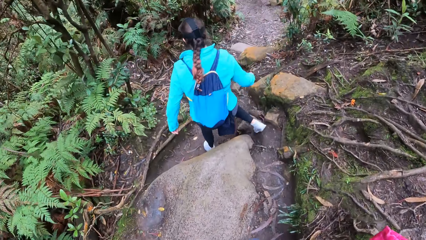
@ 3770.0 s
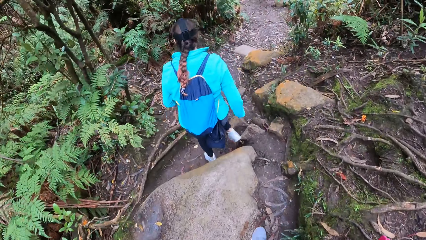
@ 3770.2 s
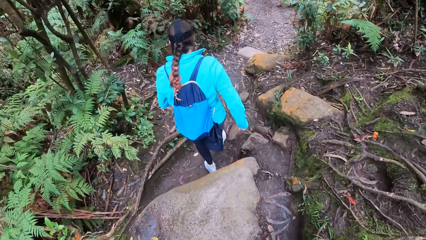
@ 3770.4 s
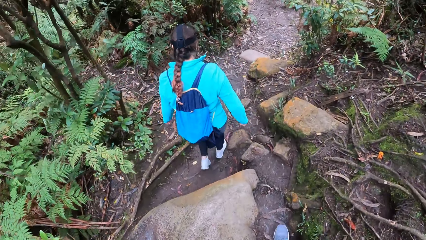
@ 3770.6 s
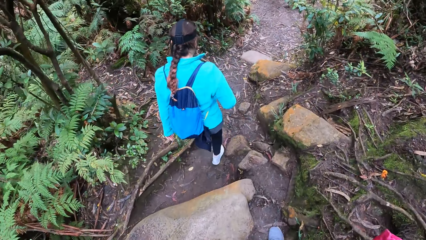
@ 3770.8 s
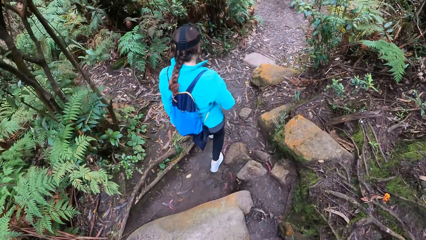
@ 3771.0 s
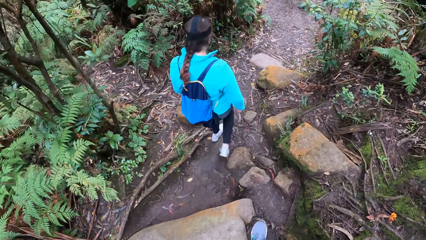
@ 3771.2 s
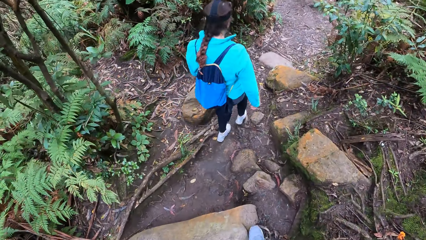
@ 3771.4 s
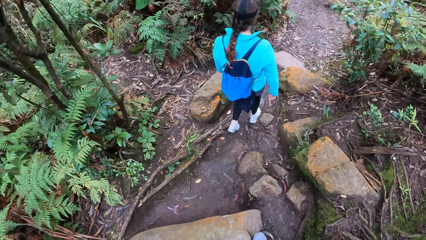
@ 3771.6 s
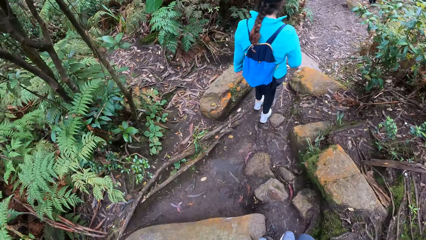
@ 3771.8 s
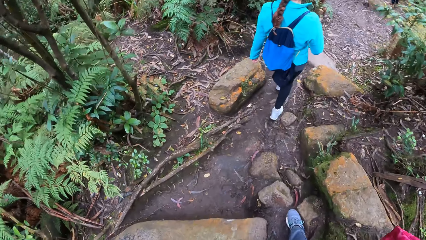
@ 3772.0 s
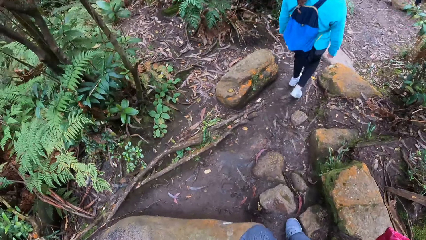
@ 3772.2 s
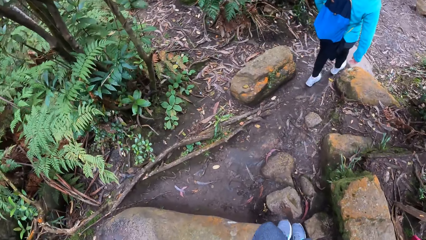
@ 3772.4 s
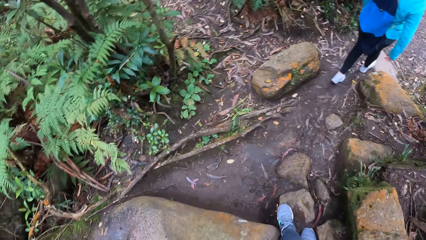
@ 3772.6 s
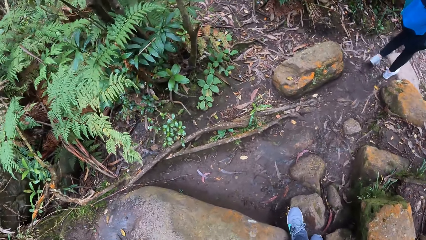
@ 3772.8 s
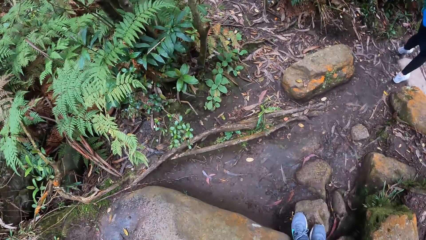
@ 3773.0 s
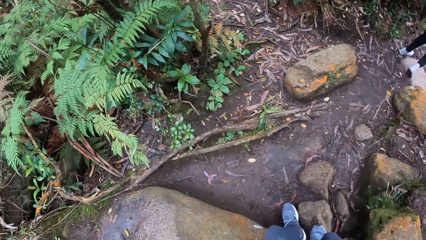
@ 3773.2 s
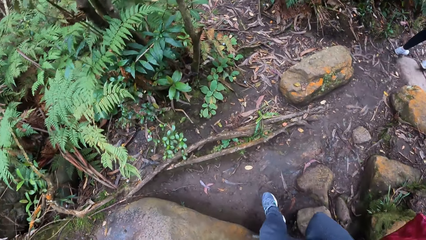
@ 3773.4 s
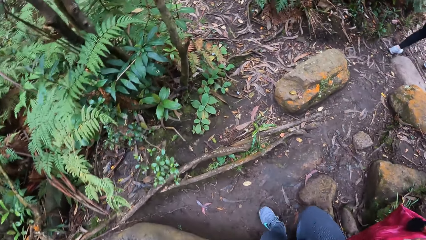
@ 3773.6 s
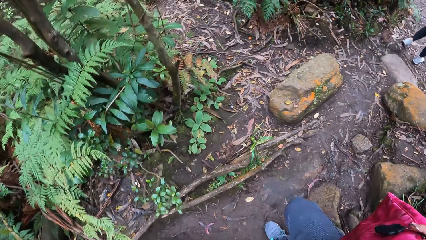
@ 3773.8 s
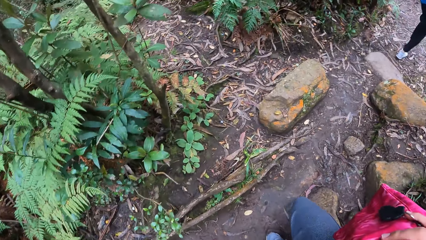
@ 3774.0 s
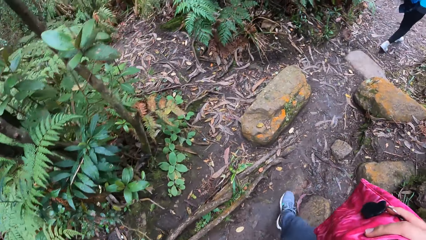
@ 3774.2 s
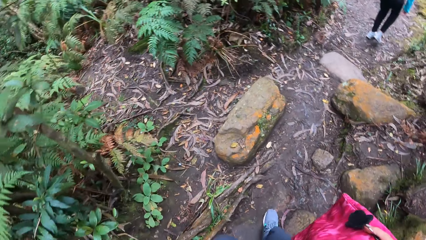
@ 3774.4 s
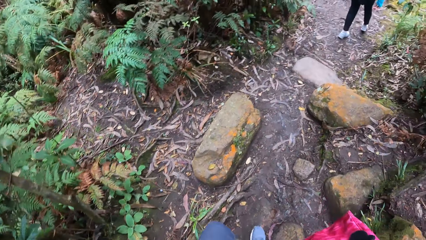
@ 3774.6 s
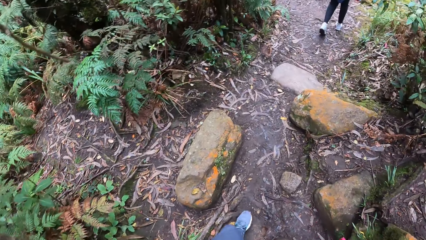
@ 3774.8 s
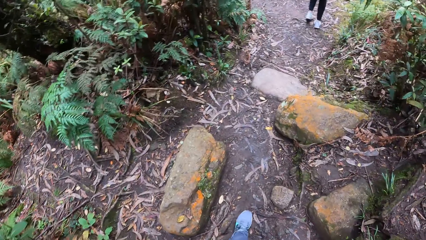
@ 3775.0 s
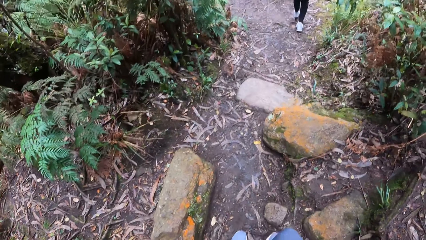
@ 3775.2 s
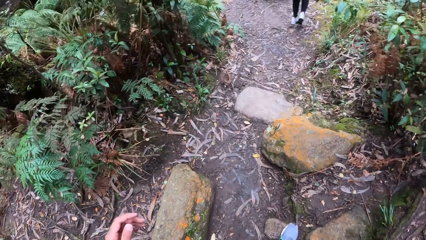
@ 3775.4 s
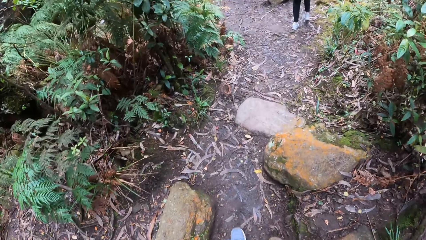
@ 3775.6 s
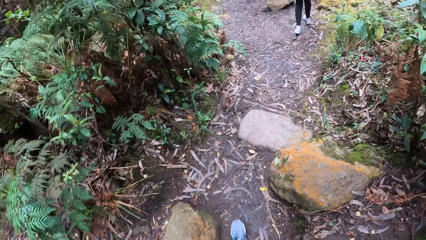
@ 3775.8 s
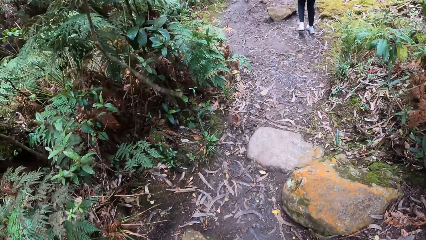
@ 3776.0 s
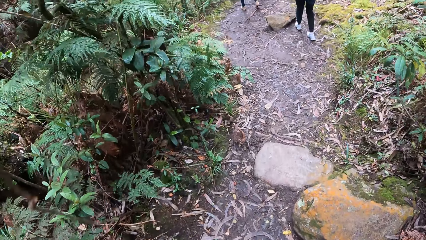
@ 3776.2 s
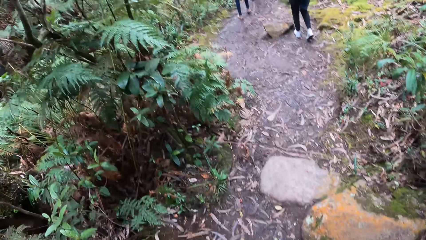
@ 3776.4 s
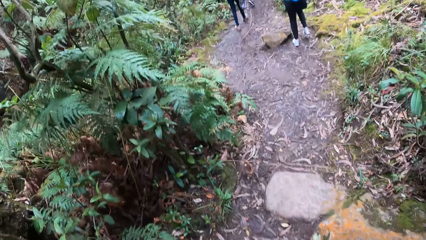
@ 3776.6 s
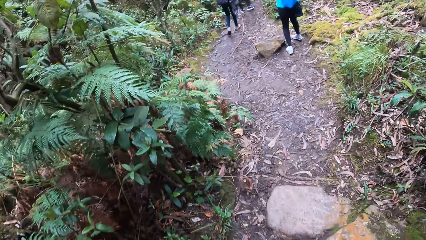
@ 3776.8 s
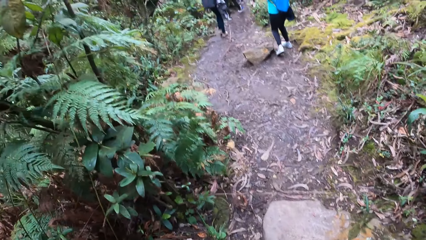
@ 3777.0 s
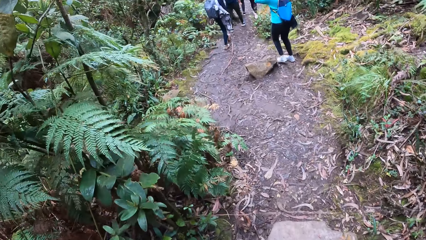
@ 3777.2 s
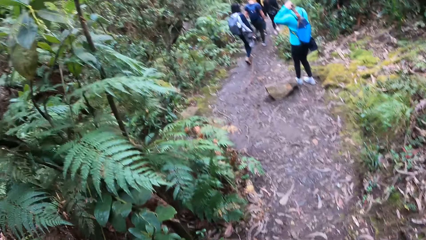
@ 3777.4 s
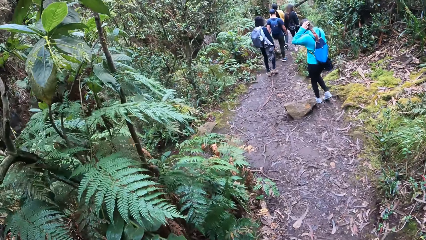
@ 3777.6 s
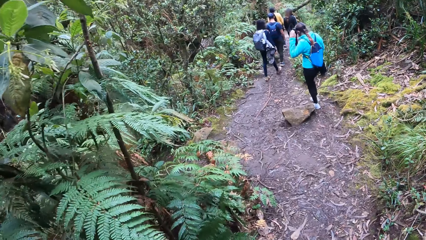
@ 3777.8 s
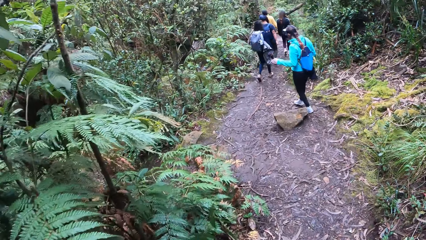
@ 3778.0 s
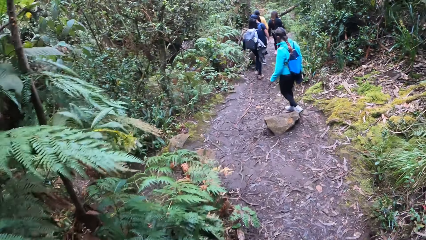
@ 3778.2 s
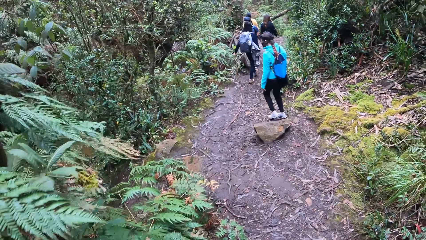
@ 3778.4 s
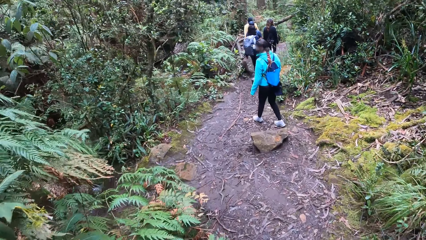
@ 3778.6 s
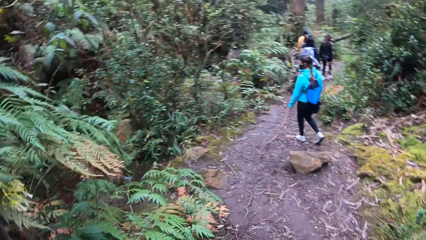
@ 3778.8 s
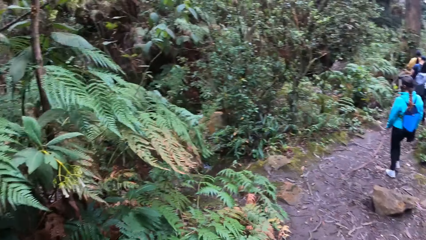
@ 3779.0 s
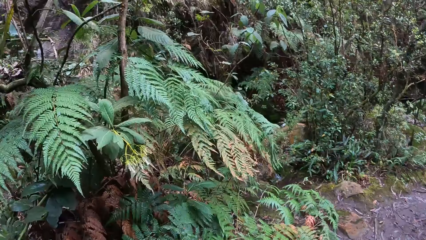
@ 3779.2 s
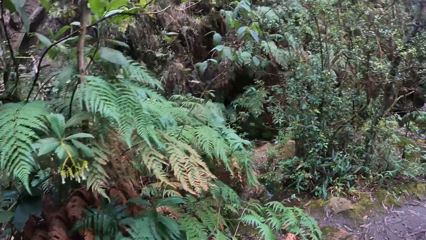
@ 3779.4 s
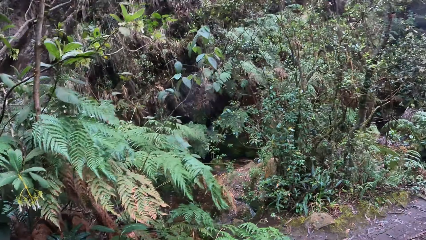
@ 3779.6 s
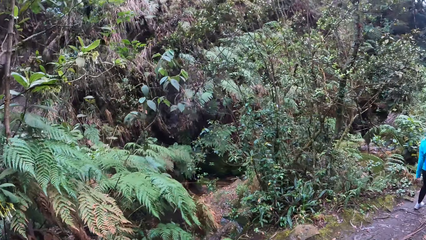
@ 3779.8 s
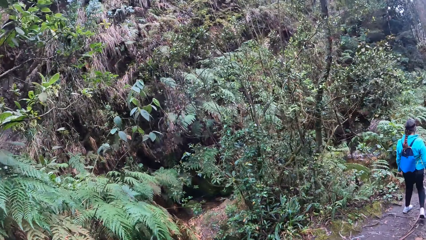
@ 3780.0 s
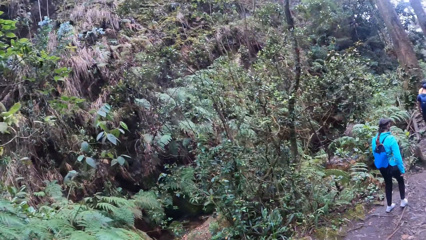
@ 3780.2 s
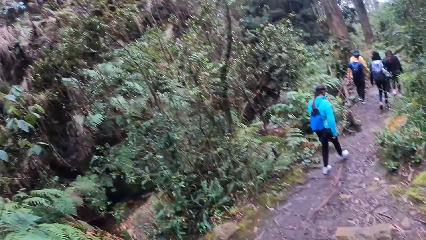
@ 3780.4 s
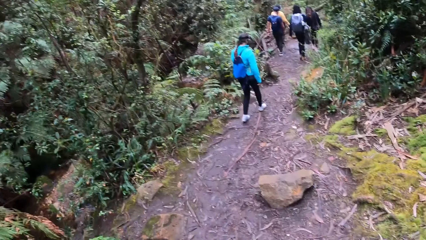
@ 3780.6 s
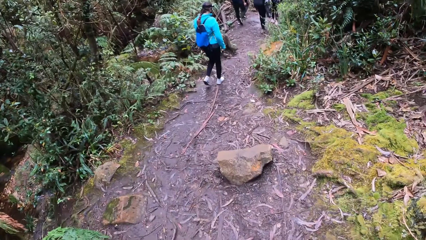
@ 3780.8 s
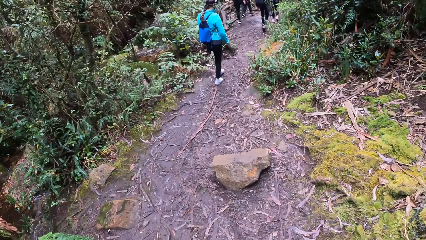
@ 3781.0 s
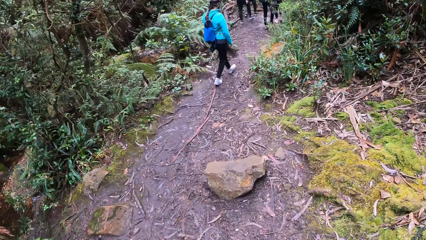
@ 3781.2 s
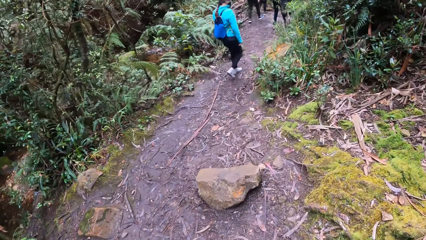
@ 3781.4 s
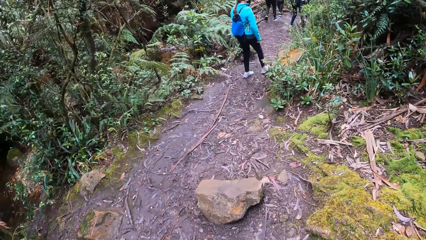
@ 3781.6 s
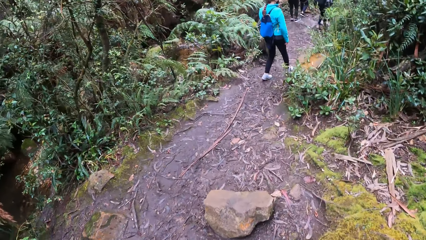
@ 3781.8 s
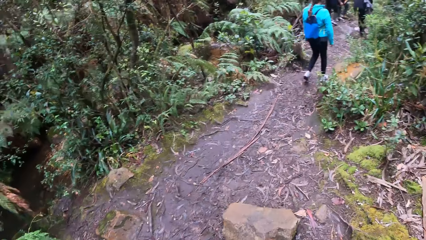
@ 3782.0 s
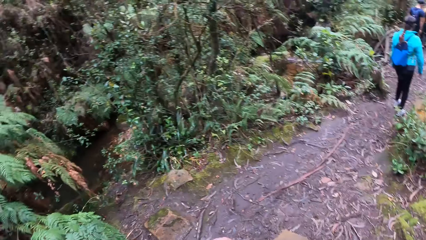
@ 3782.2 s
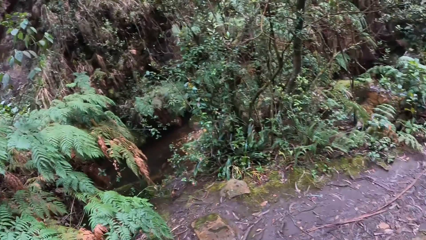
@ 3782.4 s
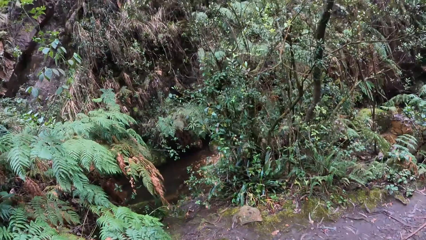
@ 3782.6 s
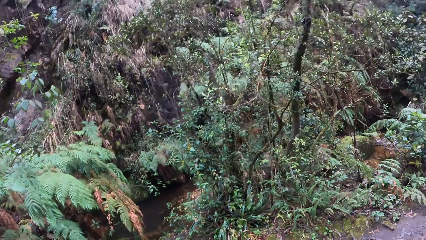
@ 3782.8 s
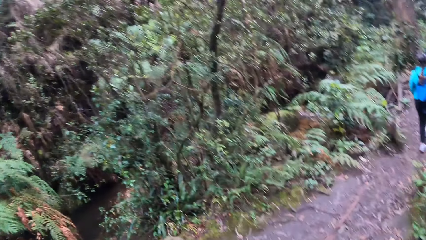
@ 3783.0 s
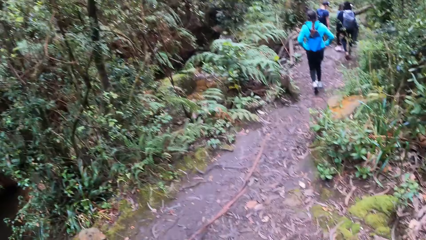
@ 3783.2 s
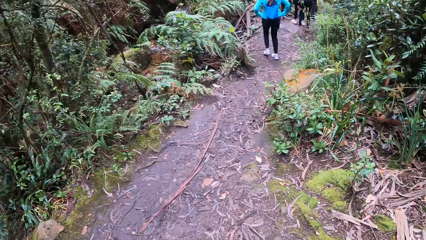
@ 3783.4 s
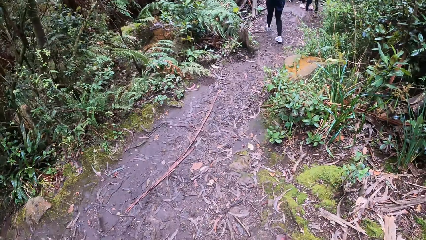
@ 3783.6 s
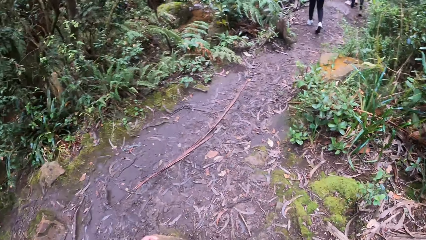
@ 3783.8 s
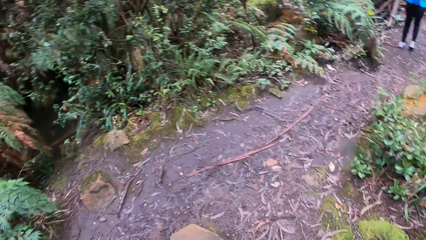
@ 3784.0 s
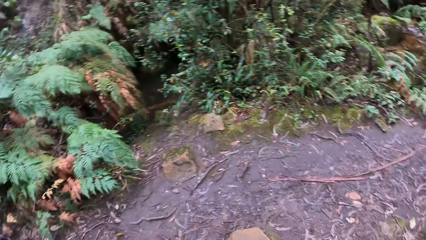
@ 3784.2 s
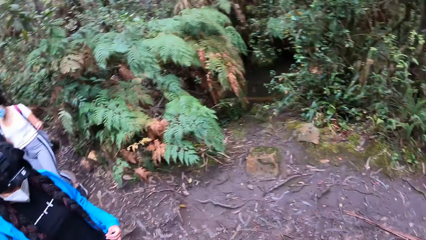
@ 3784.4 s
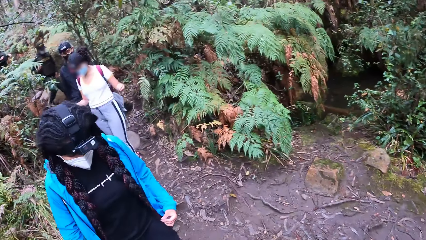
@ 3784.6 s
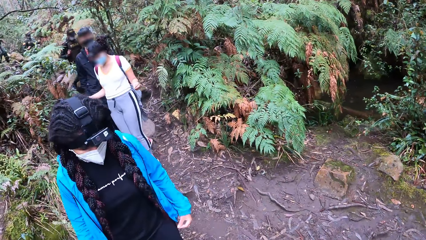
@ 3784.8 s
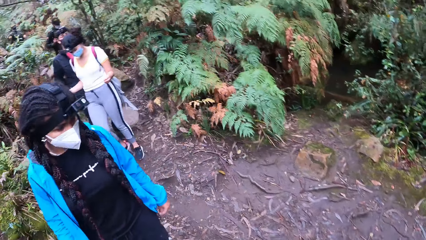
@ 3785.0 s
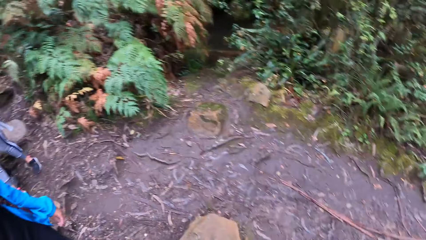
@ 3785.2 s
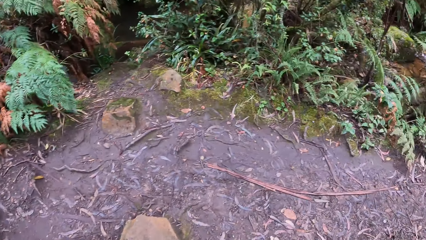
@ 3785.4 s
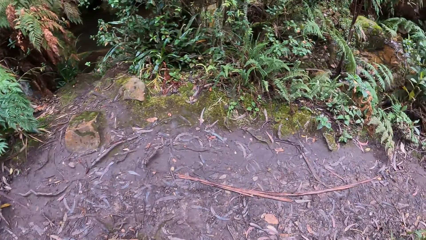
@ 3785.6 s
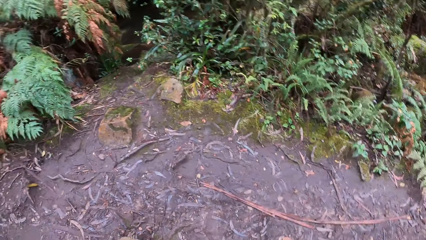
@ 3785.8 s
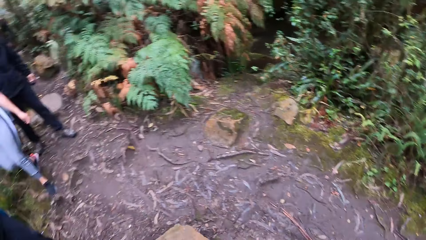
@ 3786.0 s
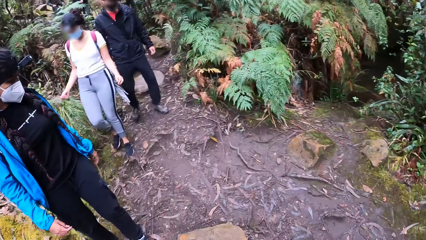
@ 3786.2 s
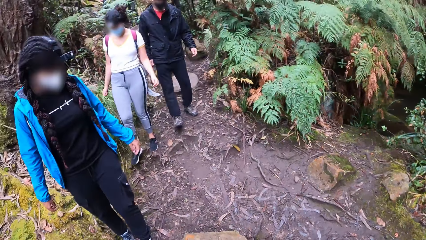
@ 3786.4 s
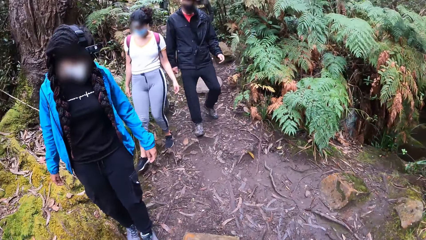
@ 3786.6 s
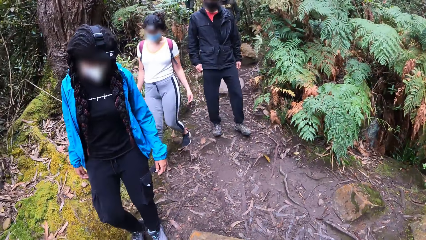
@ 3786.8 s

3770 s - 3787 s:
A woman adjusts her camera on her head with both hands. The camera wearer looks around. They walk around. They look around. The woman adjusts her jacket with both hands.
